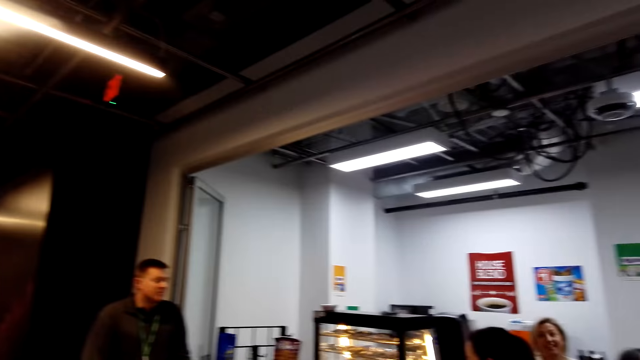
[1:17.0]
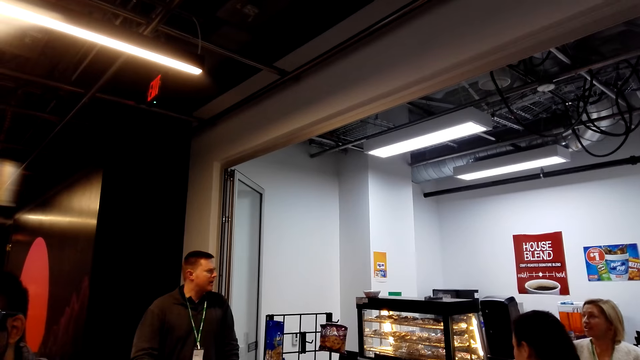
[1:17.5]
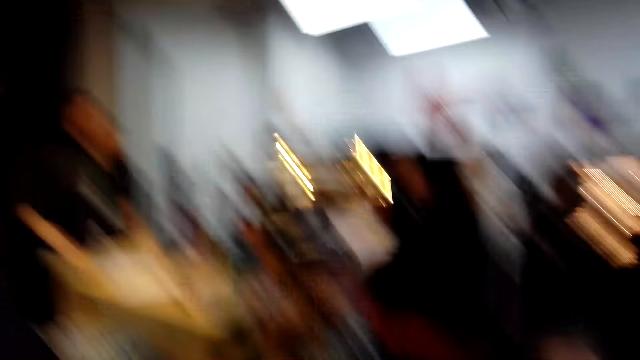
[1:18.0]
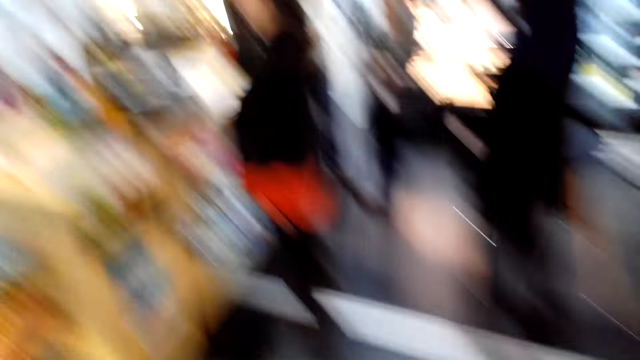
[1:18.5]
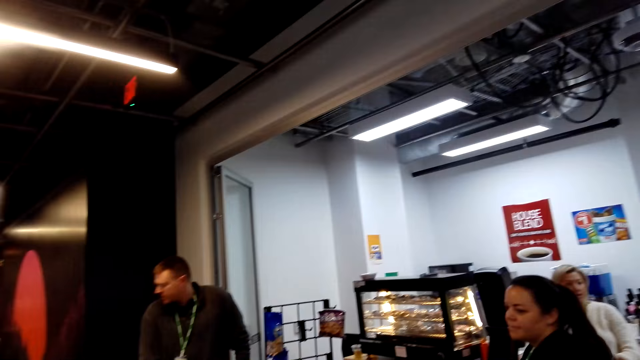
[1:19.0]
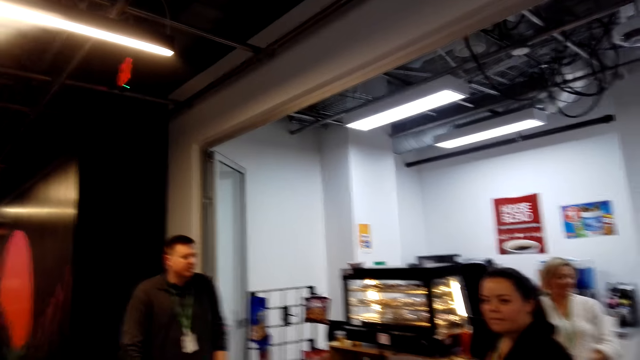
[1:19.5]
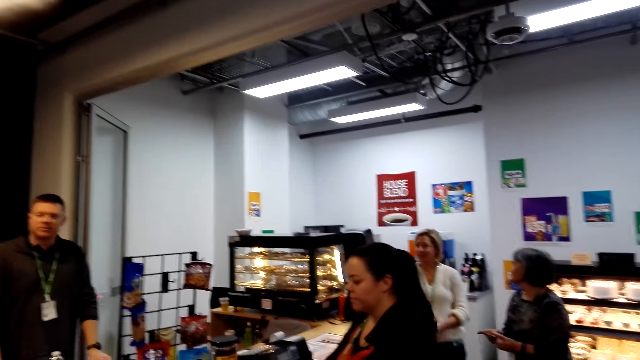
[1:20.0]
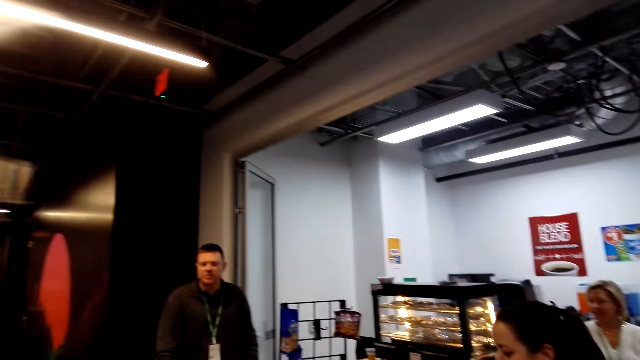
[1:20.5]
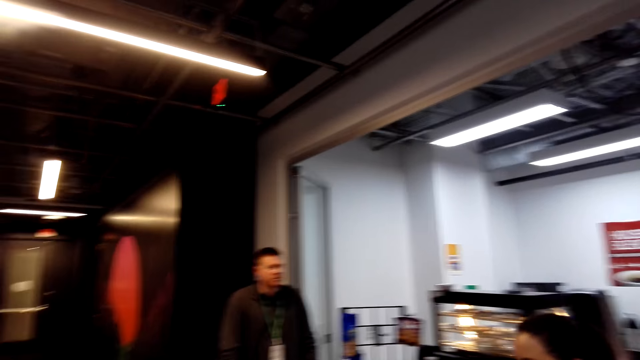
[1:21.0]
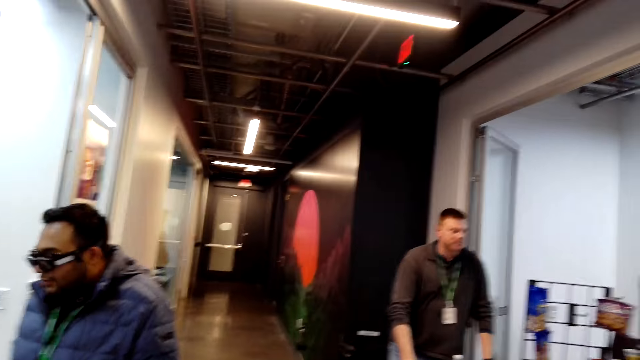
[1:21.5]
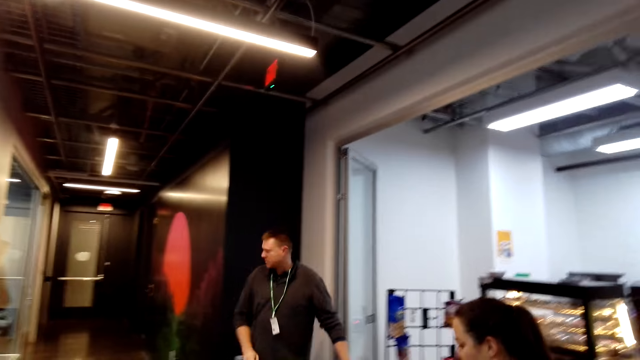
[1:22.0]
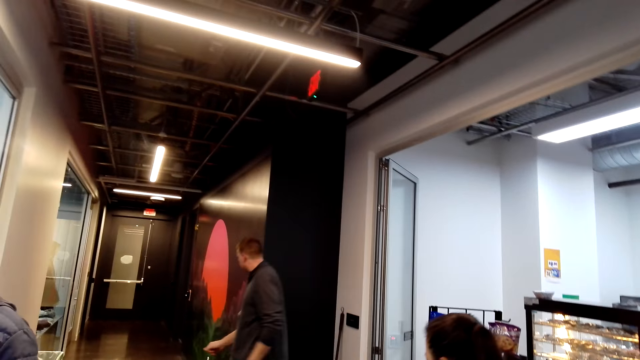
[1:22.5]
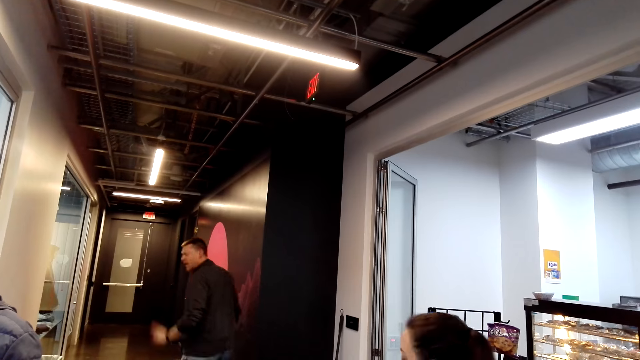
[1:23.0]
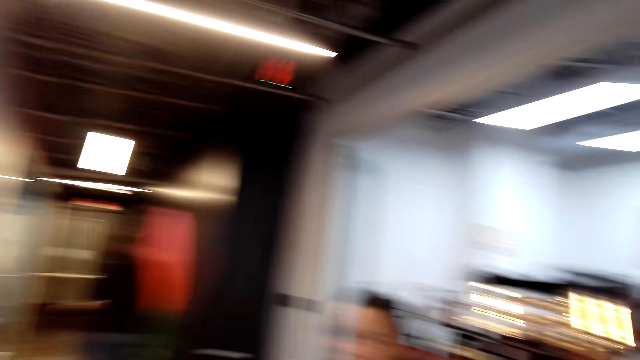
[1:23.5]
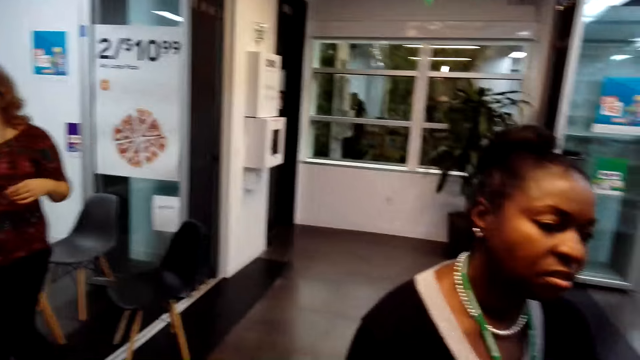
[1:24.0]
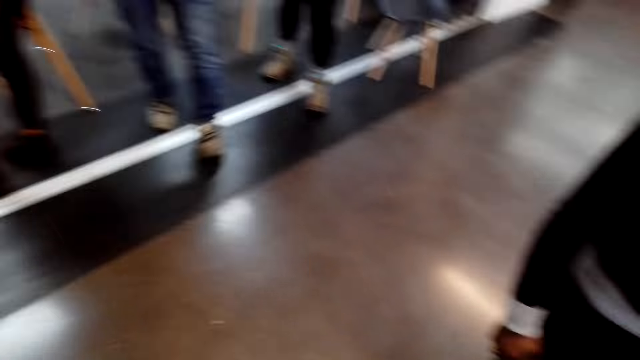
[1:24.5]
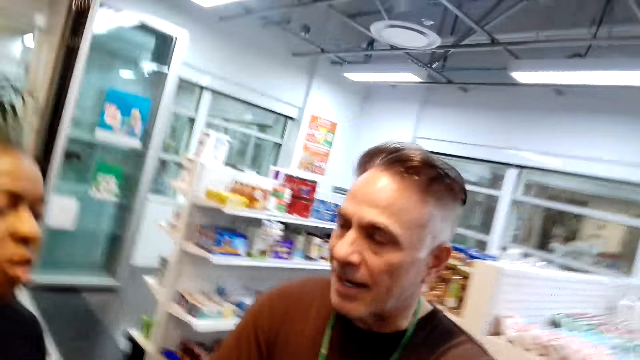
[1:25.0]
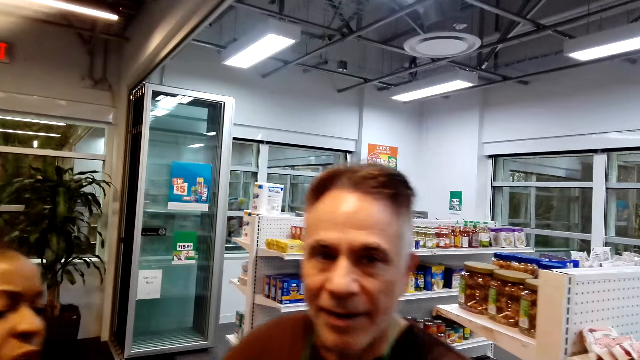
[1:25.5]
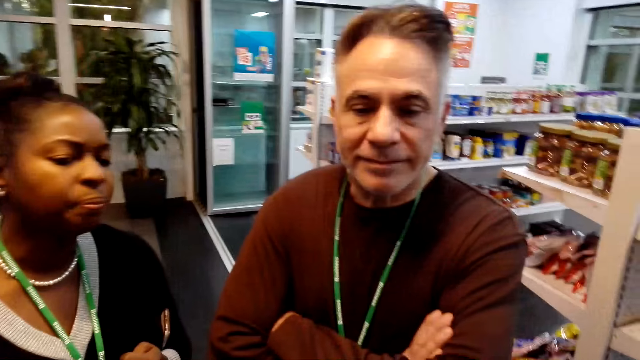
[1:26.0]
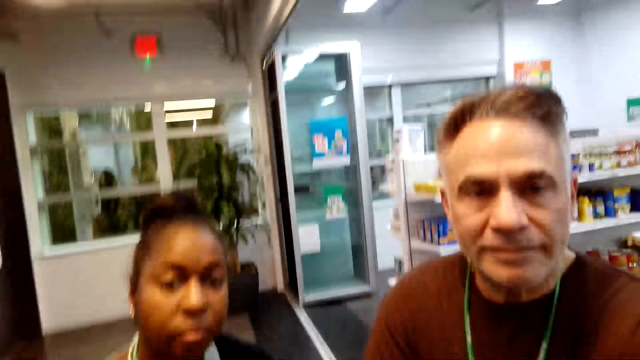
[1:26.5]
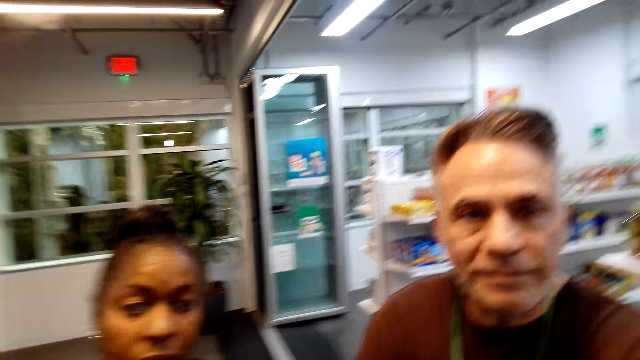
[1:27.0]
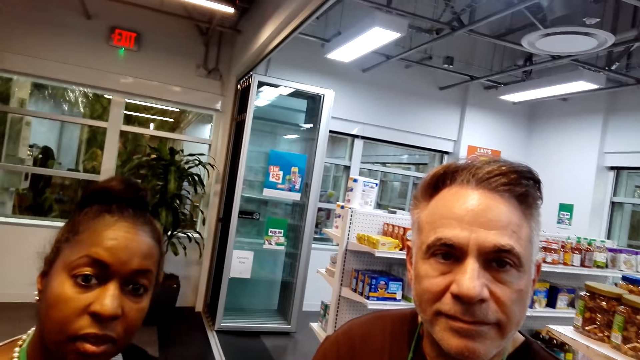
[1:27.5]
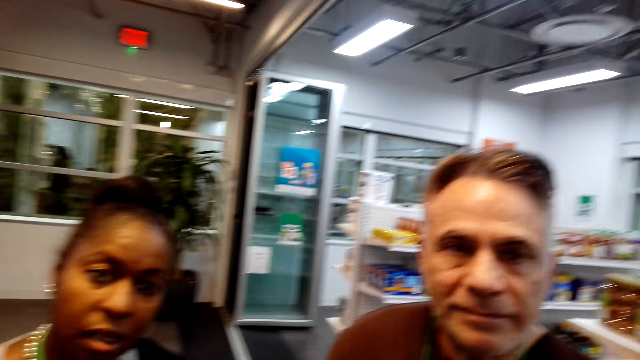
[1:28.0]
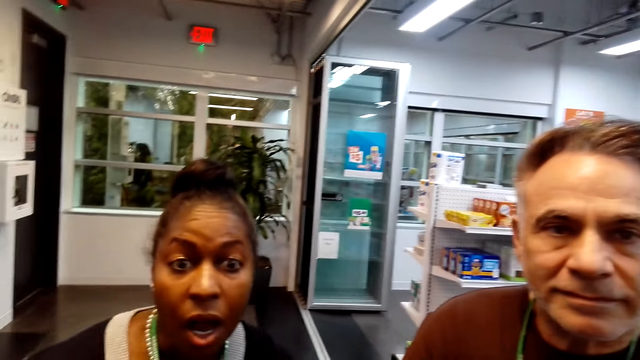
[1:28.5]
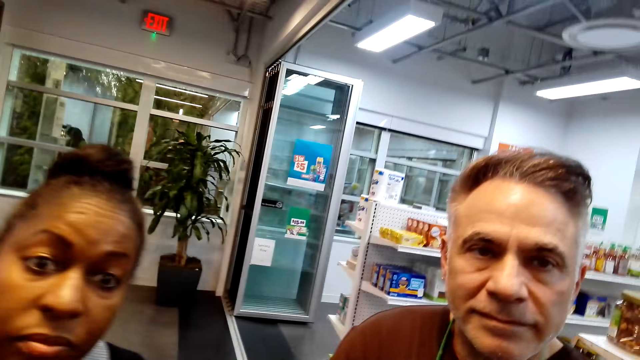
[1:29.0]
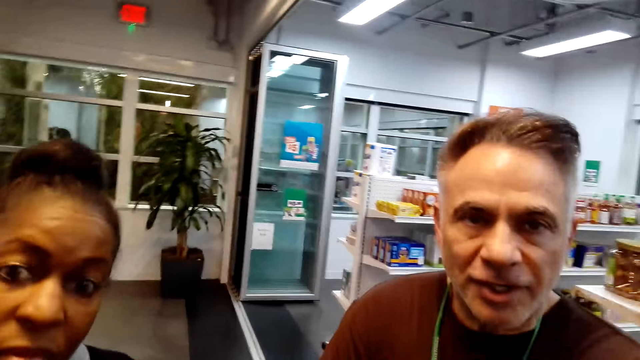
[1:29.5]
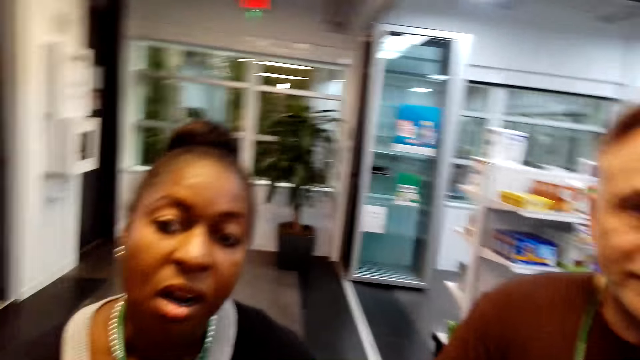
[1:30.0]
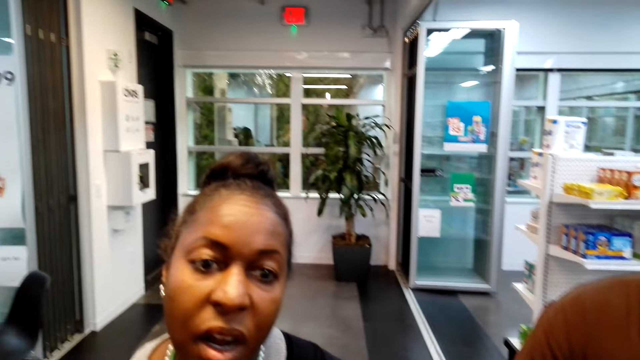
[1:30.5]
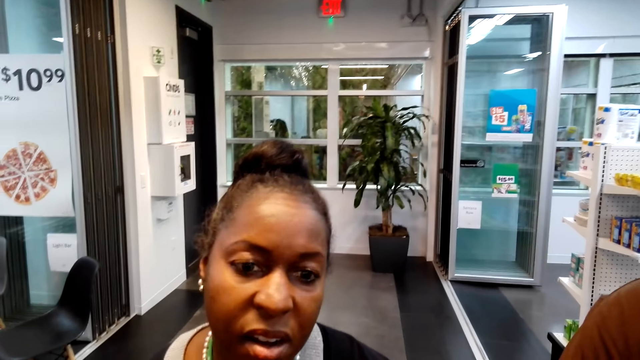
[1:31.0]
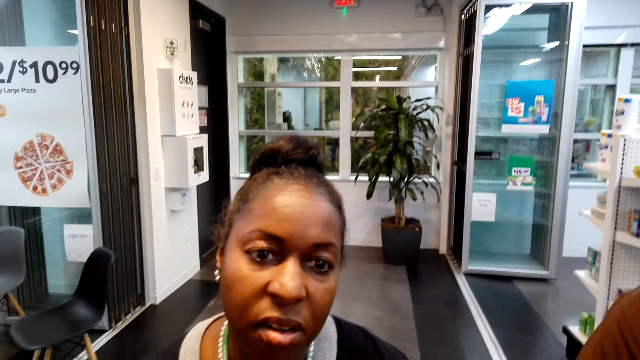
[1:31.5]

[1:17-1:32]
A man walks around. The camera wearer looks around. Another man converses with a woman and converses with the camera wearer. The woman converses with the camera wearer.

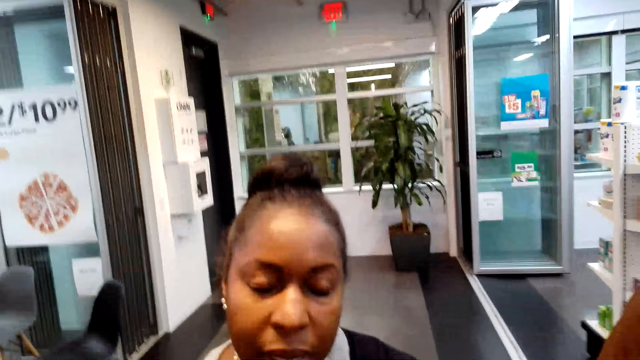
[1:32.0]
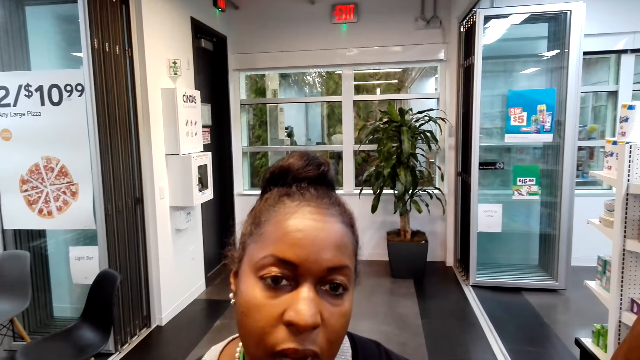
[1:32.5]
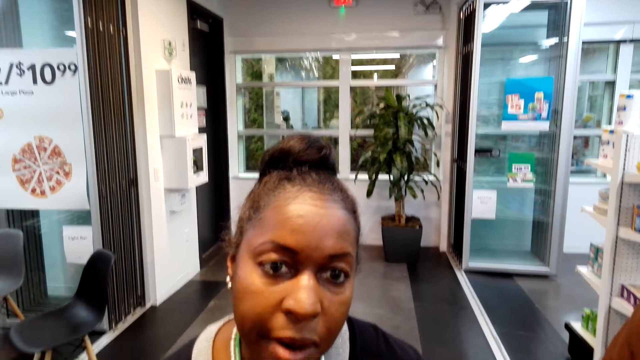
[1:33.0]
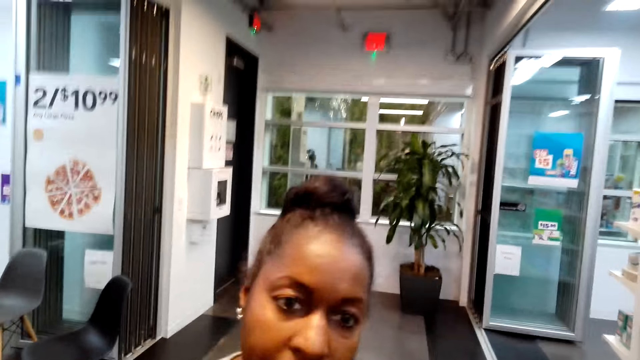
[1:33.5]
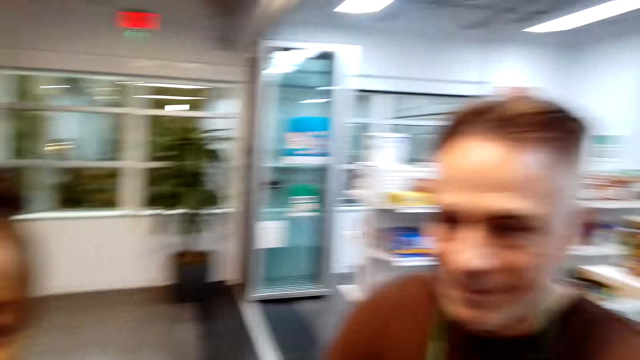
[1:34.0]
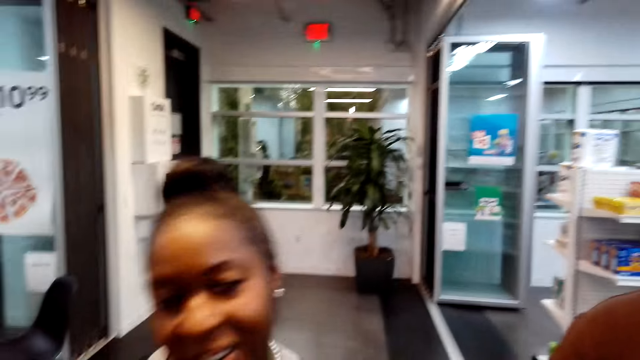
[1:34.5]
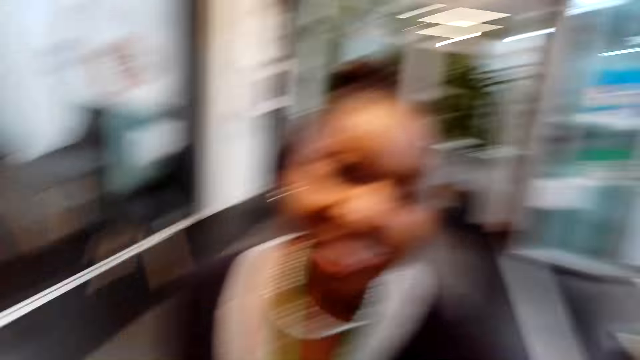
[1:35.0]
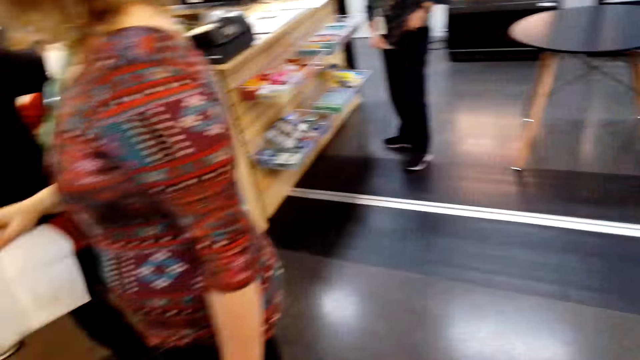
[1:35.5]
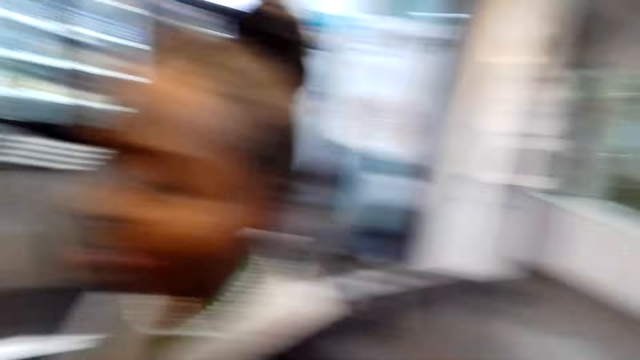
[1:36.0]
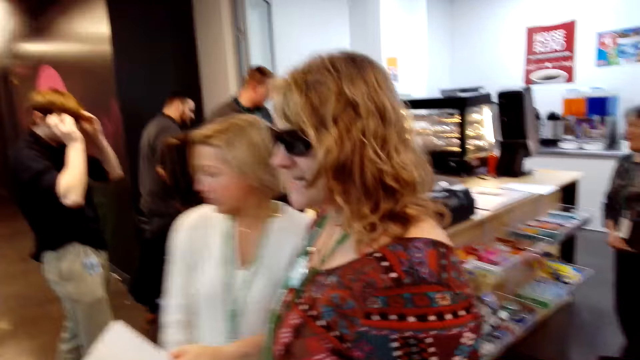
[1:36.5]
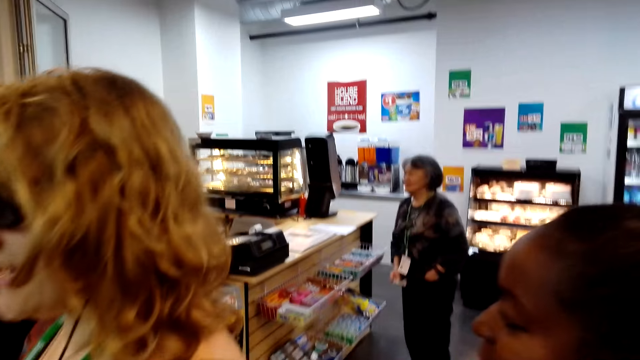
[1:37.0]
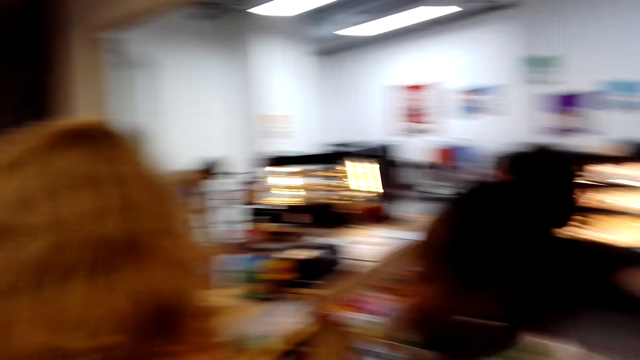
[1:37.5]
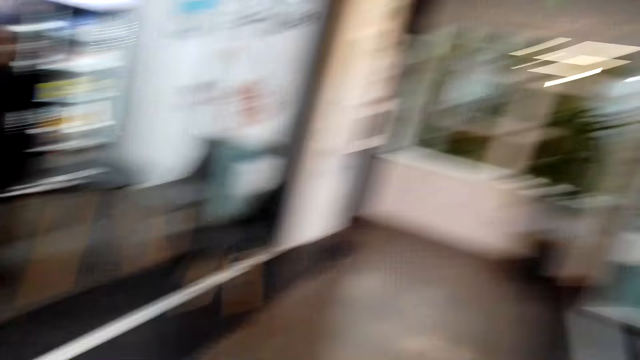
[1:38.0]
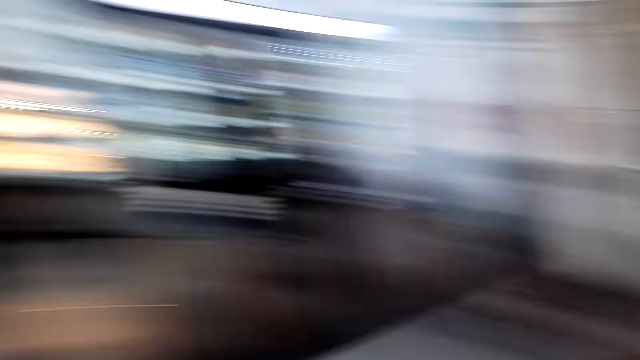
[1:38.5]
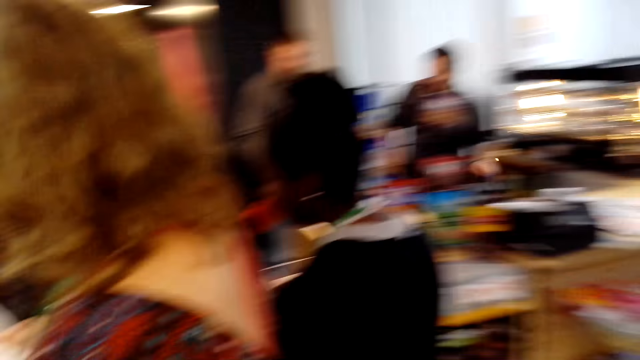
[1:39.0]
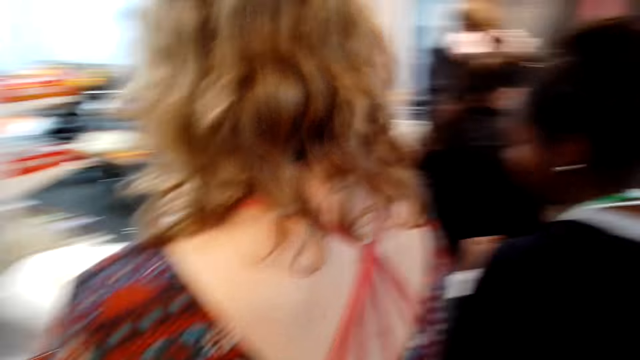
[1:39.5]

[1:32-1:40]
The camera wearer looks around. They adjust the camera. A person shops in the supermarket. Another person shops in the supermarket. Another person shops in the supermarket. Another person shops in the supermarket. Another person shops in the supermarket. Another person shops in the supermarket. Another person shops in the supermarket. Another person shops in the supermarket.
